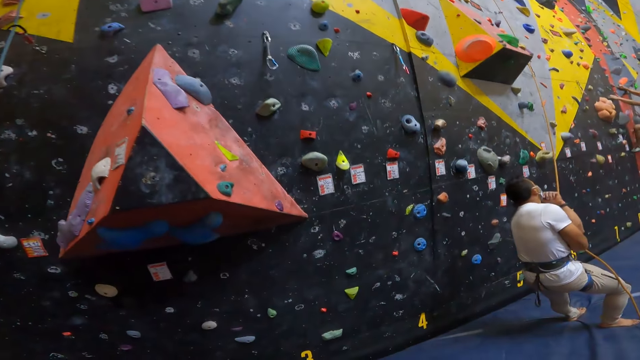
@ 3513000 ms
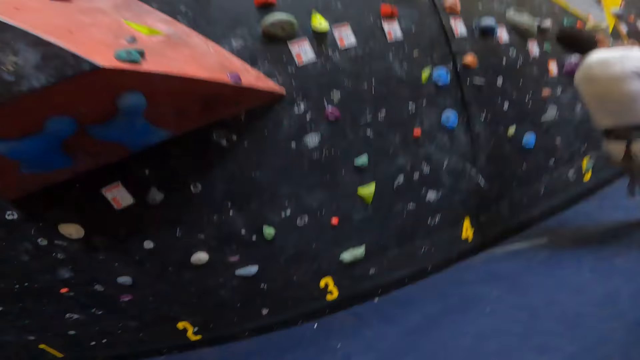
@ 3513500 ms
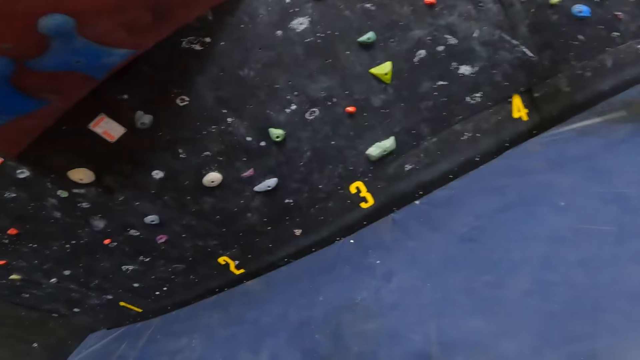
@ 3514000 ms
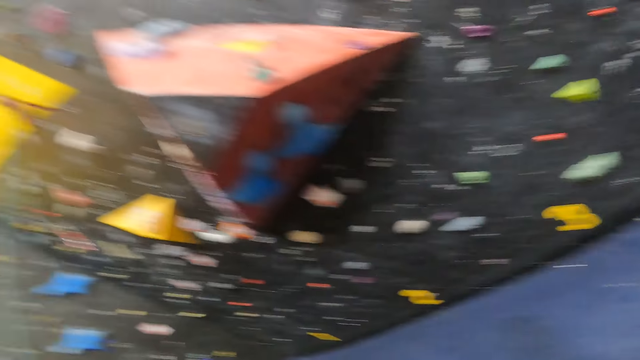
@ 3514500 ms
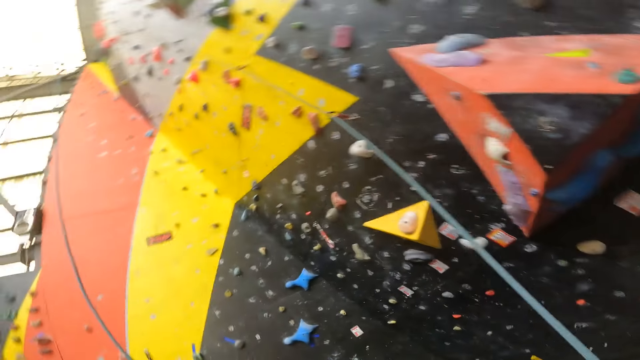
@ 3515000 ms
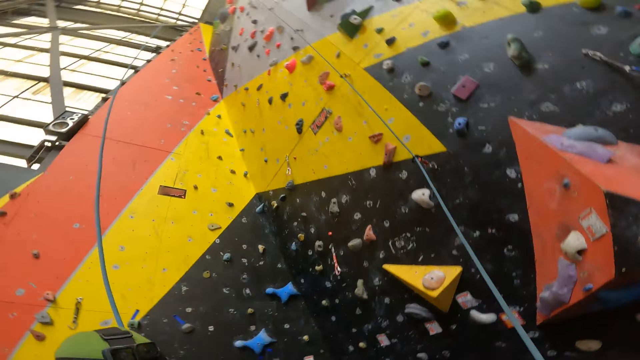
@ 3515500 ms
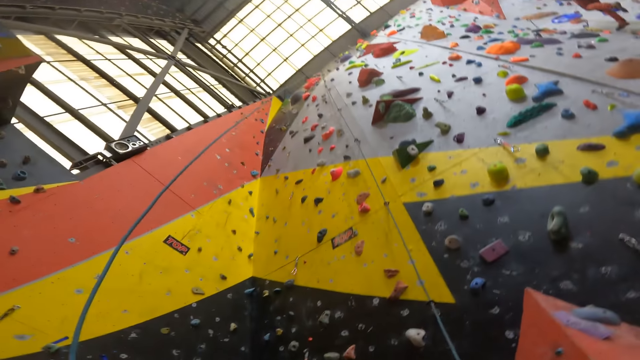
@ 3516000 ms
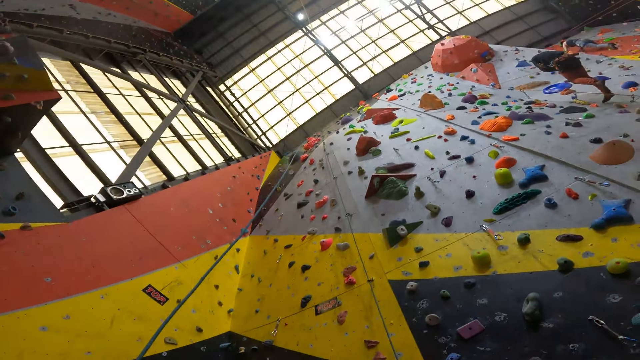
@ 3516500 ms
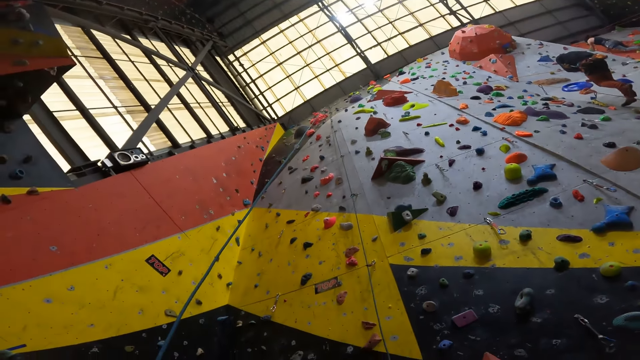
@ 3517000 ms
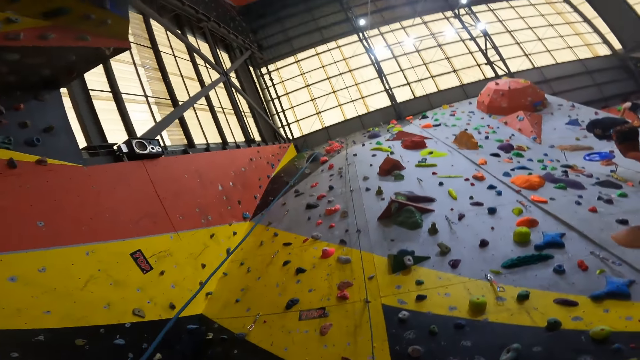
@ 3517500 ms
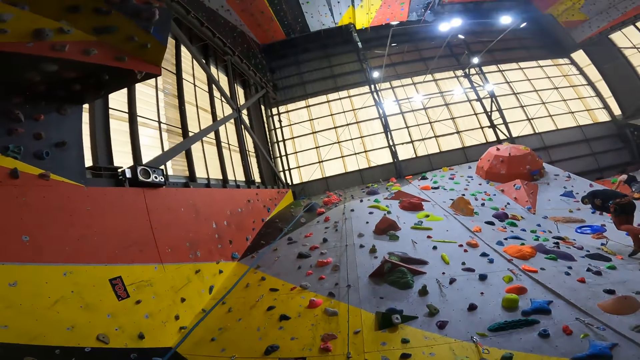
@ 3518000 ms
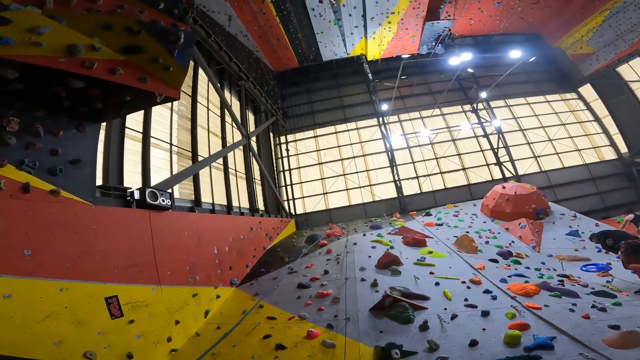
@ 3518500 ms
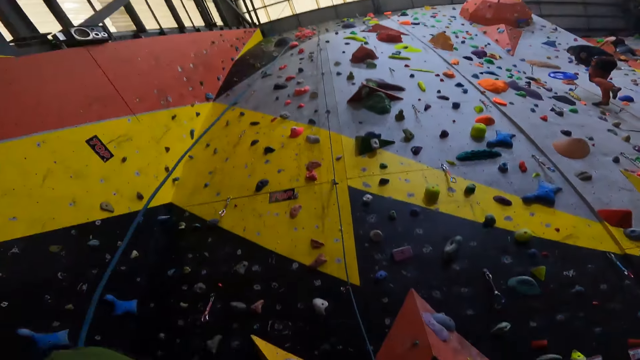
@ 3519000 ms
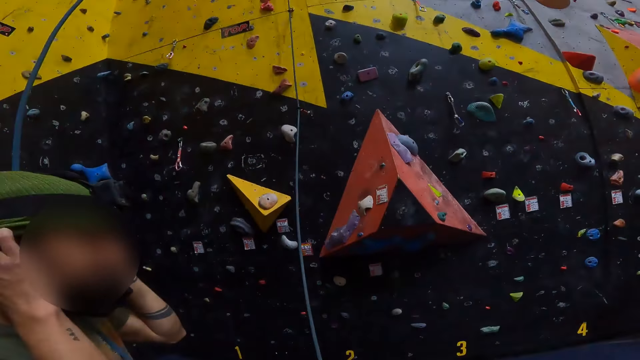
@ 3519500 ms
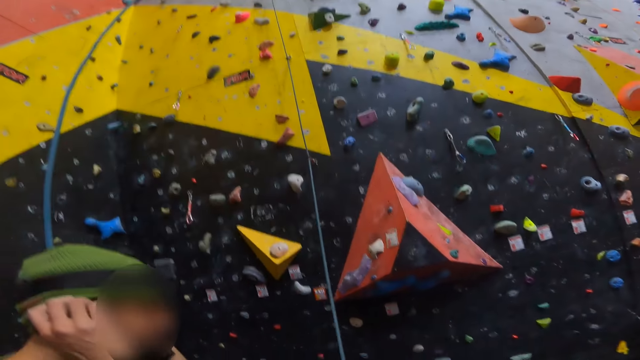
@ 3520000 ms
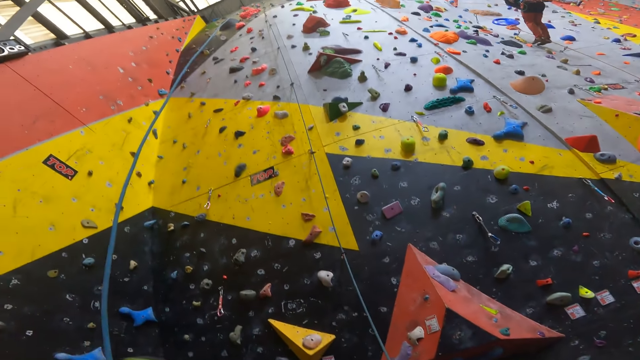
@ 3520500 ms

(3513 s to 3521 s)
The camera wearer stretches the climbing rope. They look around the wall.

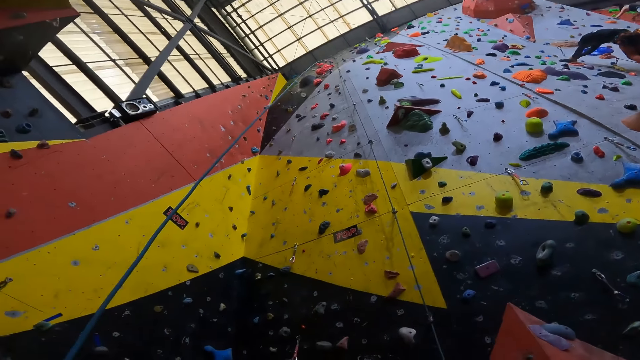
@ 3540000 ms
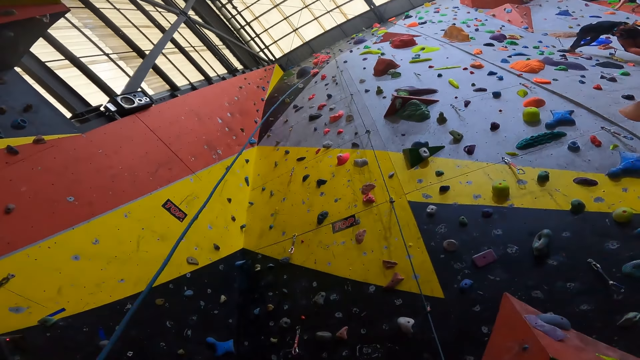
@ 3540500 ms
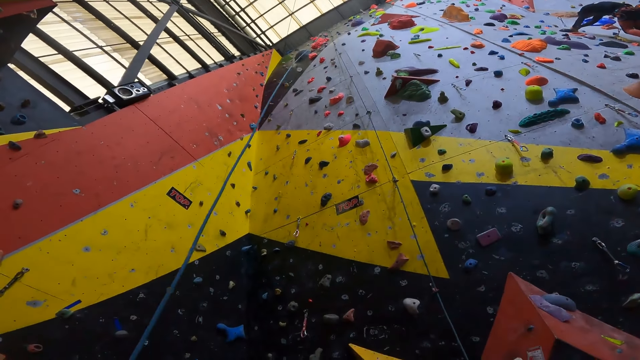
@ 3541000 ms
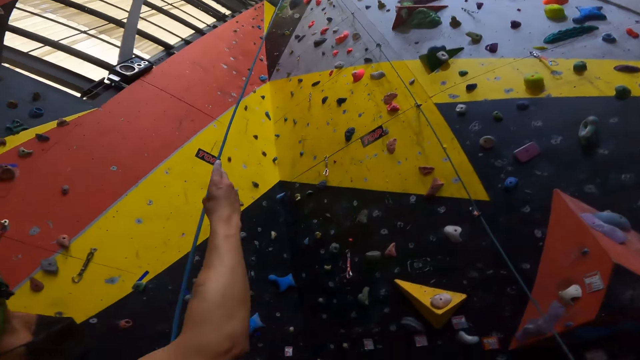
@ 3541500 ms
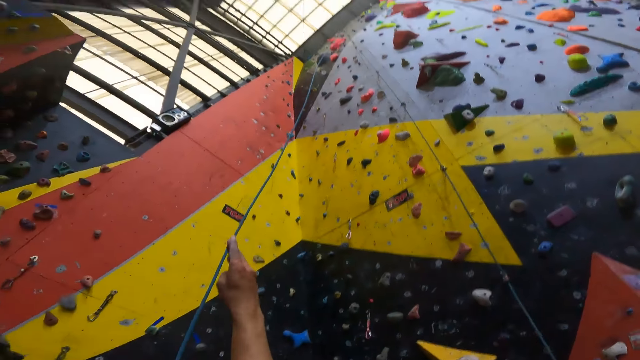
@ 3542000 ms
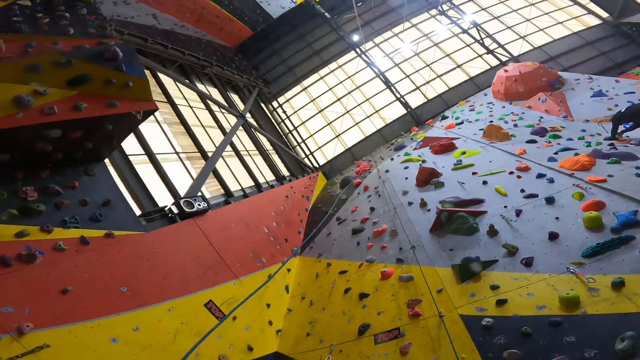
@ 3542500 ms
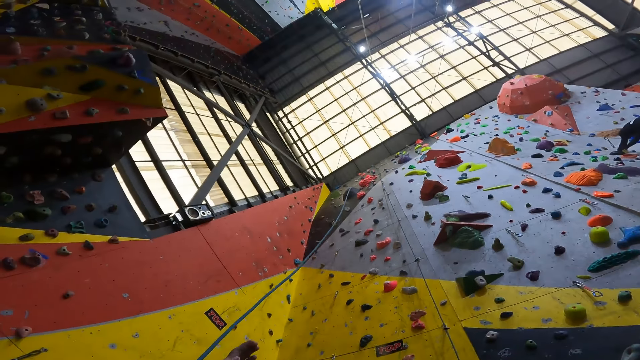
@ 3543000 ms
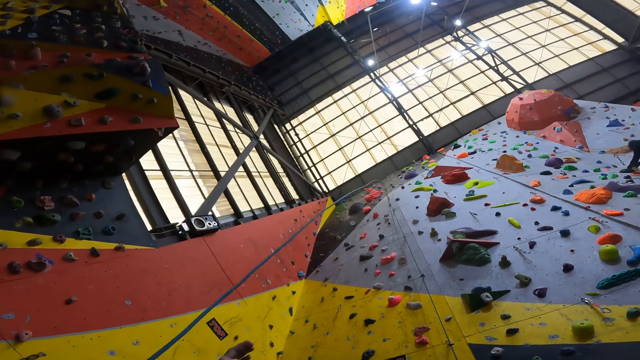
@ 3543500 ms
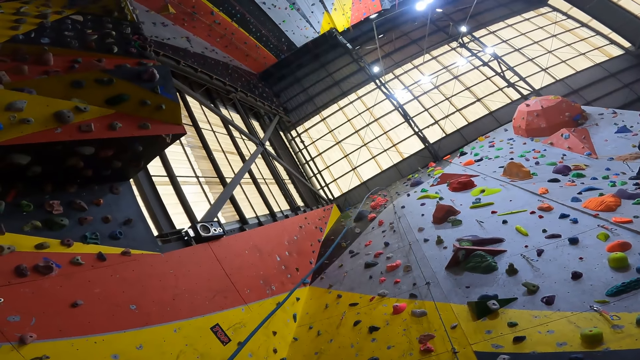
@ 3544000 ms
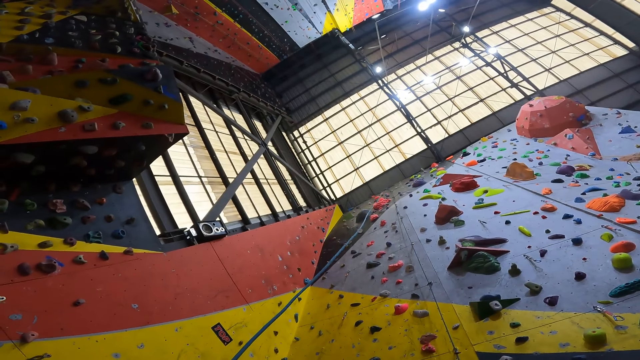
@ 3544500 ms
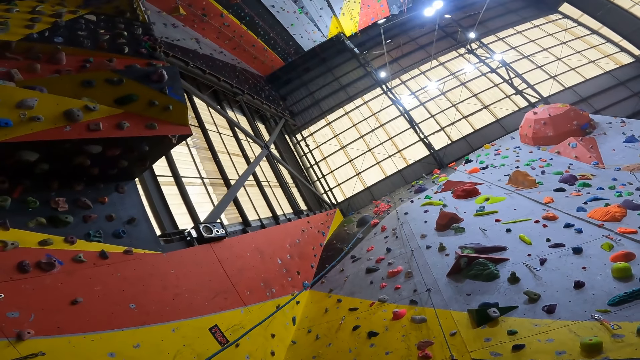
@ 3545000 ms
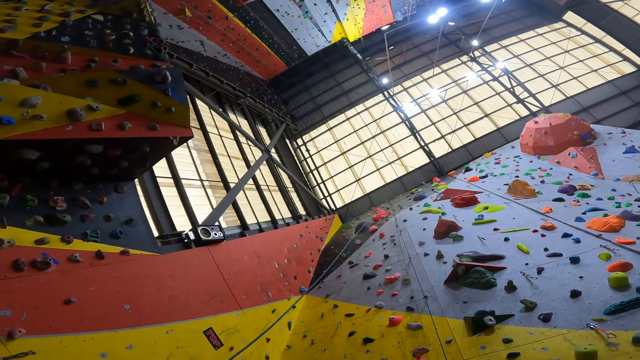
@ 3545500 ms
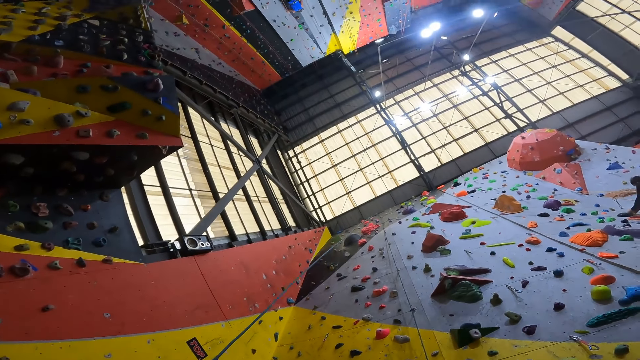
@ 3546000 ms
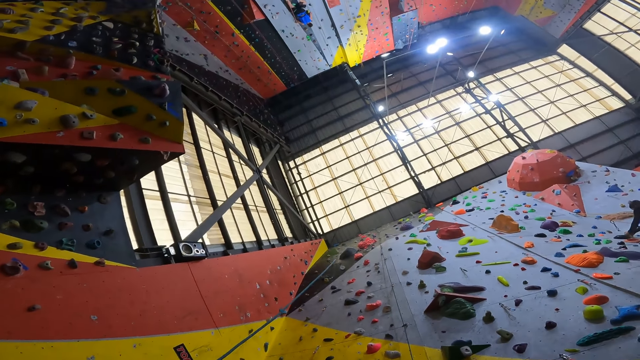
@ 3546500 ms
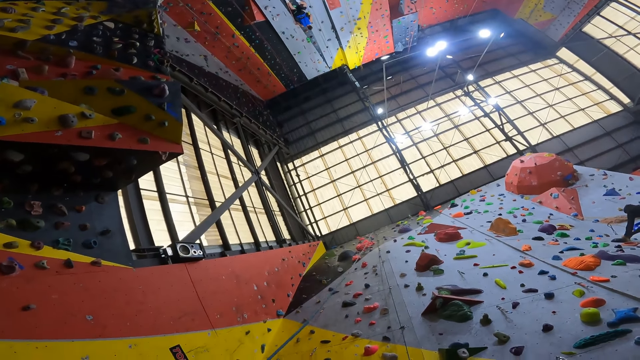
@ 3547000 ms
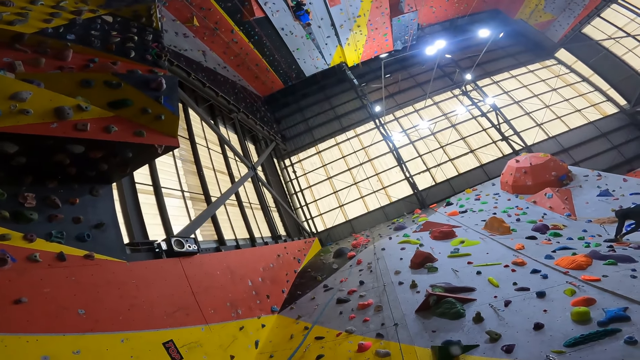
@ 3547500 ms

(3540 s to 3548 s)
The camera wearer holds the rope.

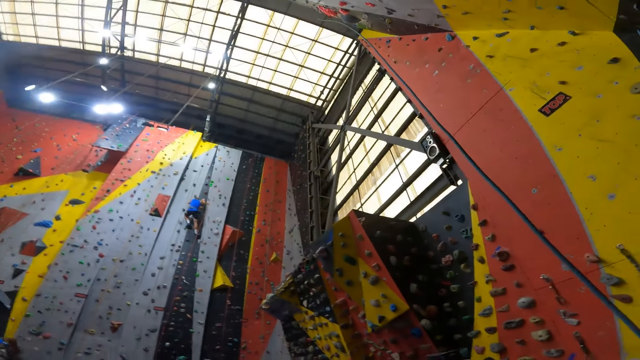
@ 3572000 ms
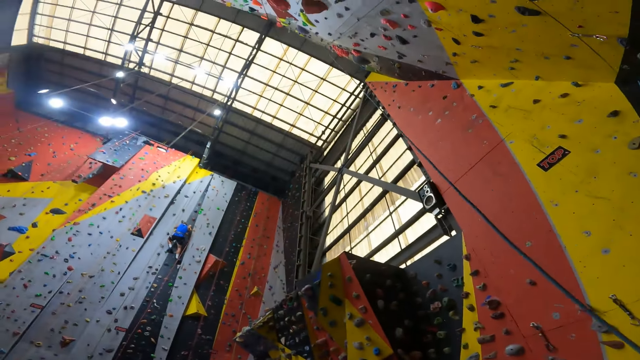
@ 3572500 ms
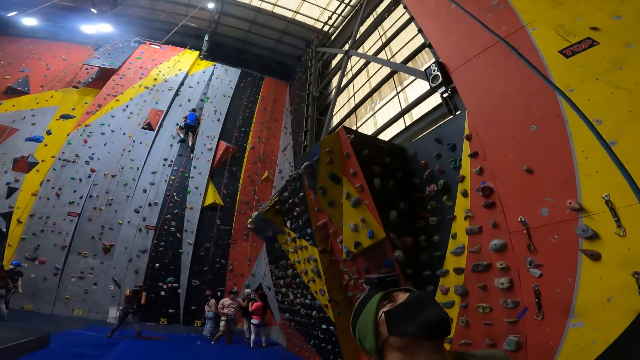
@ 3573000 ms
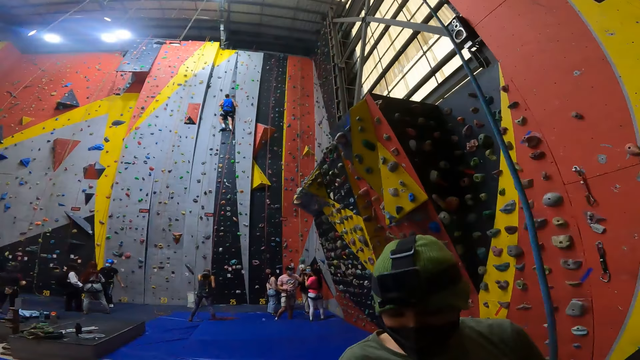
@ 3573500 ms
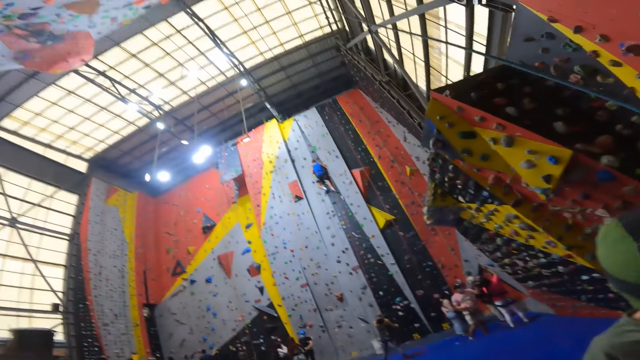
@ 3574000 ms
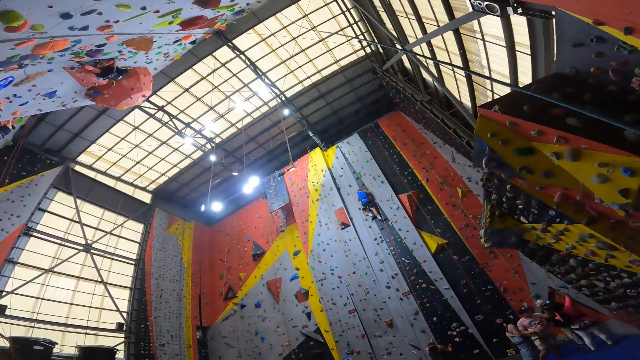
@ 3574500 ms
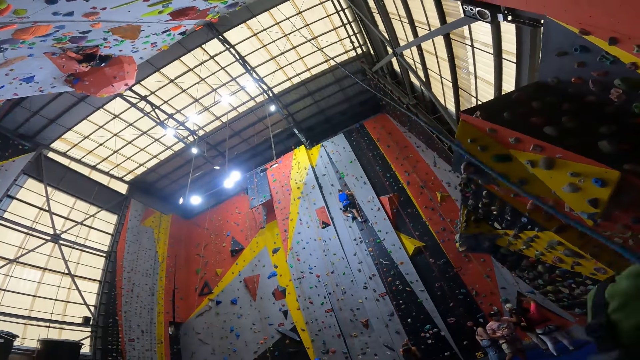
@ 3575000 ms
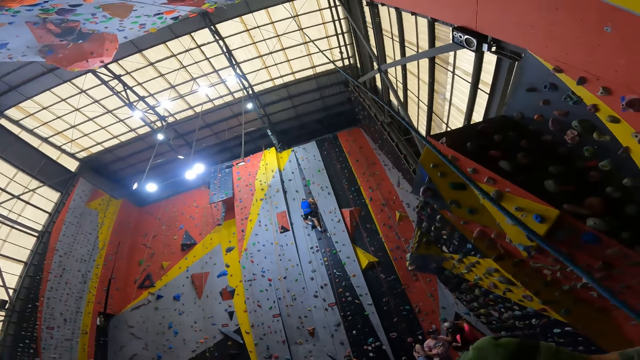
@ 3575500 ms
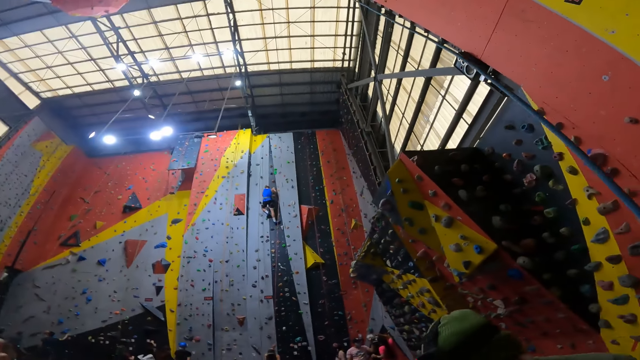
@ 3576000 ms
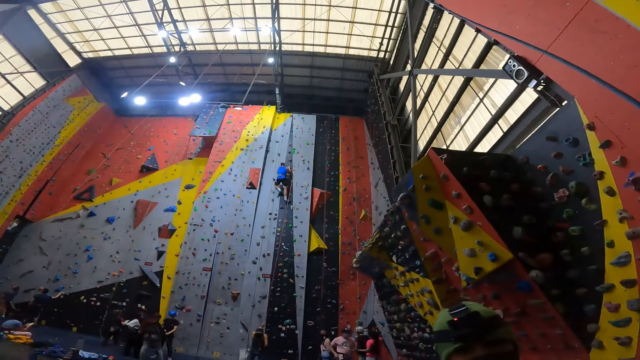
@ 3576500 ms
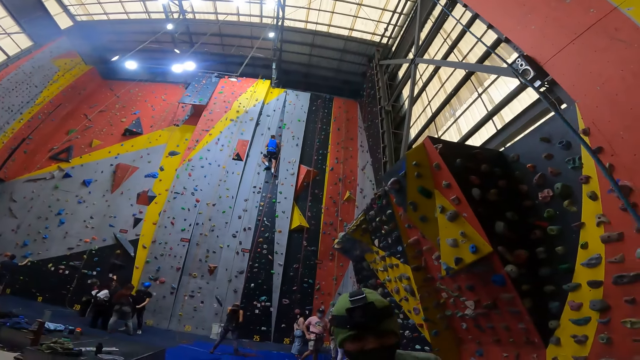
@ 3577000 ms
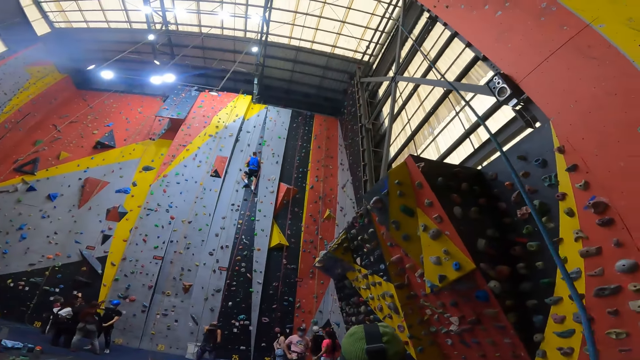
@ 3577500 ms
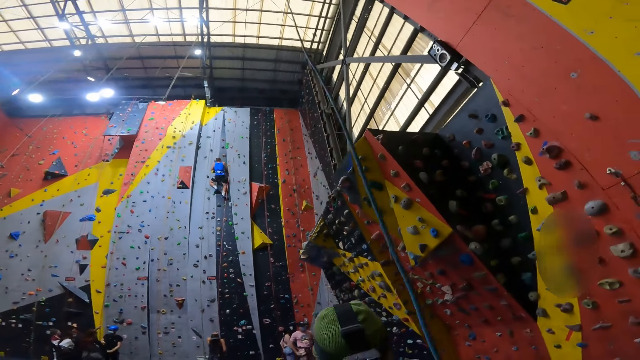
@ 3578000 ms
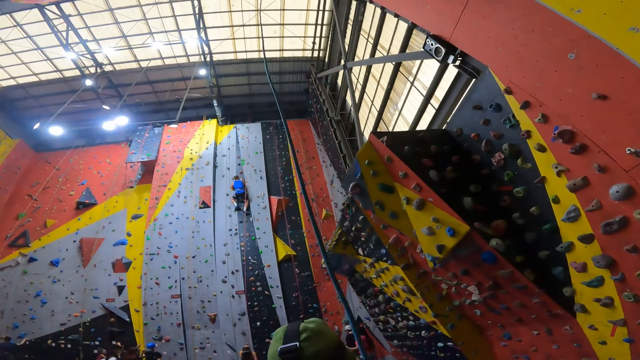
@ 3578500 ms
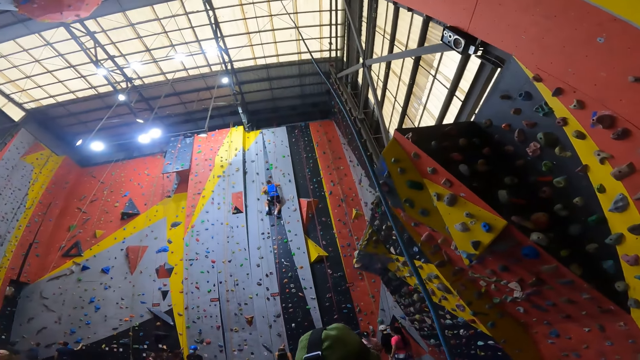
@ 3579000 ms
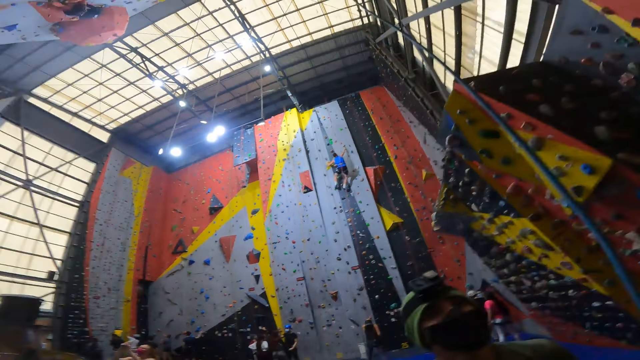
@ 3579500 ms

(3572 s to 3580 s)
The camera wearer looks around in the play house.
